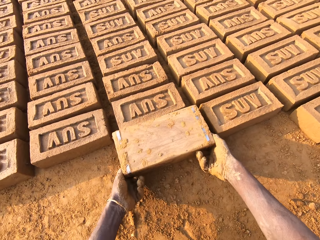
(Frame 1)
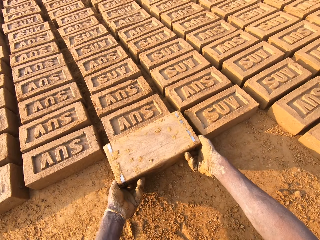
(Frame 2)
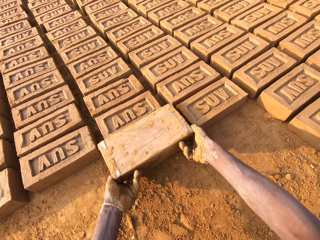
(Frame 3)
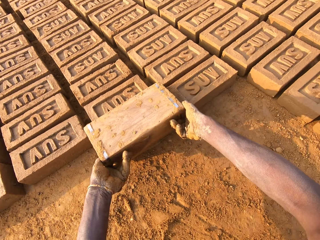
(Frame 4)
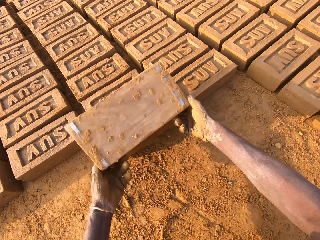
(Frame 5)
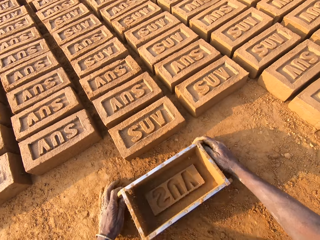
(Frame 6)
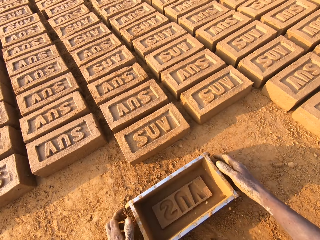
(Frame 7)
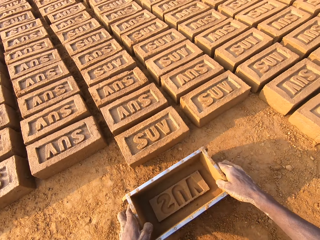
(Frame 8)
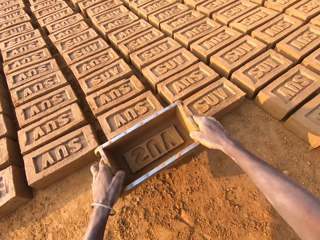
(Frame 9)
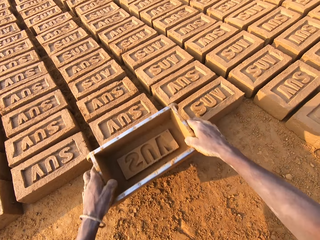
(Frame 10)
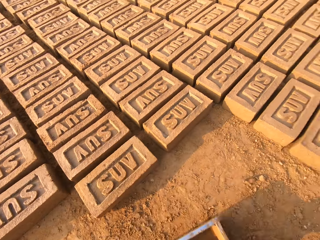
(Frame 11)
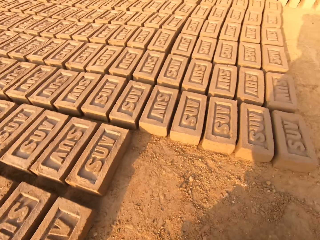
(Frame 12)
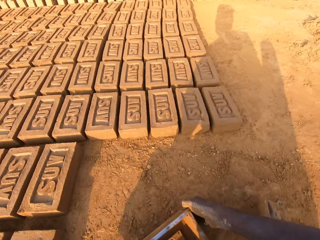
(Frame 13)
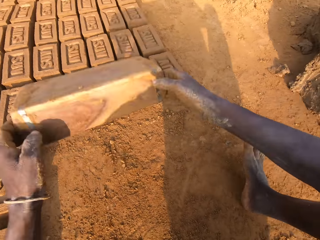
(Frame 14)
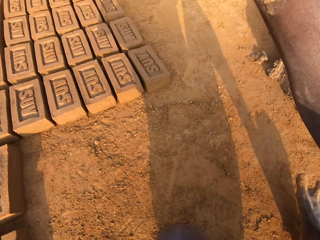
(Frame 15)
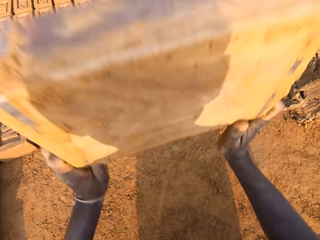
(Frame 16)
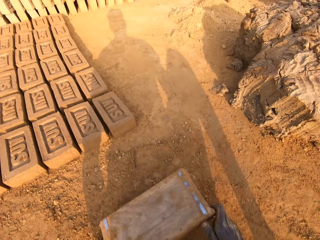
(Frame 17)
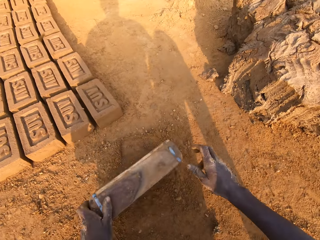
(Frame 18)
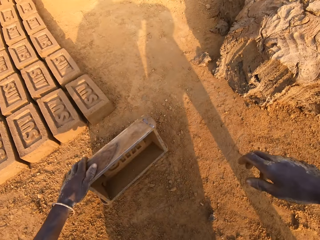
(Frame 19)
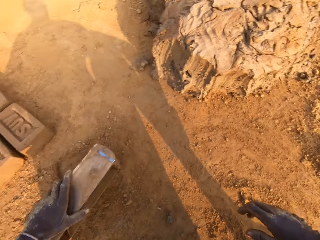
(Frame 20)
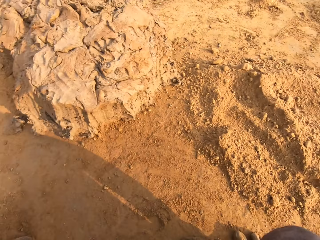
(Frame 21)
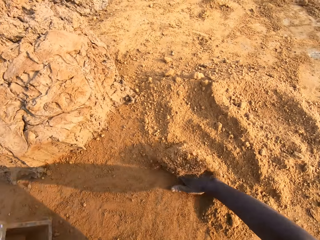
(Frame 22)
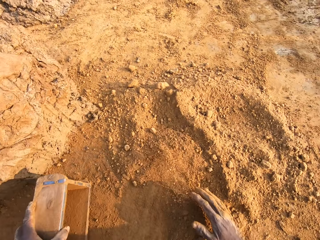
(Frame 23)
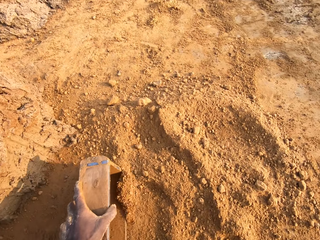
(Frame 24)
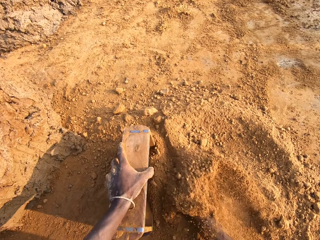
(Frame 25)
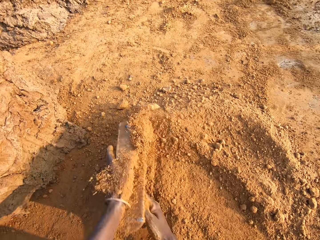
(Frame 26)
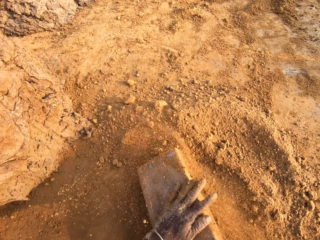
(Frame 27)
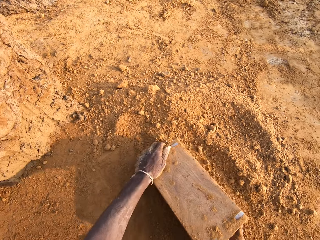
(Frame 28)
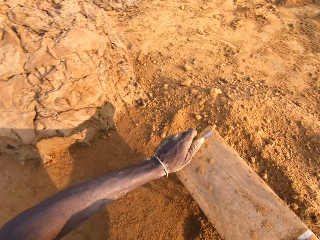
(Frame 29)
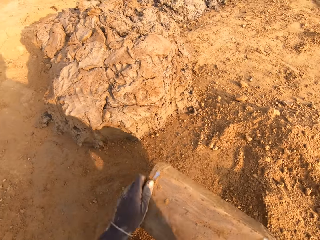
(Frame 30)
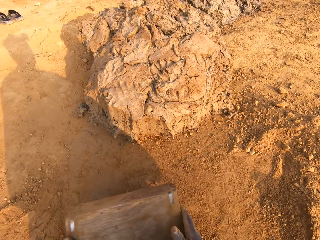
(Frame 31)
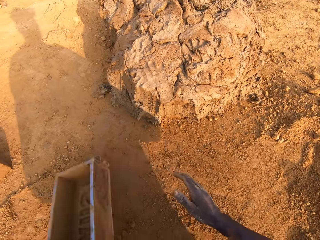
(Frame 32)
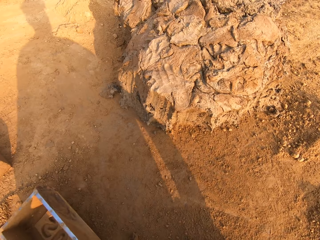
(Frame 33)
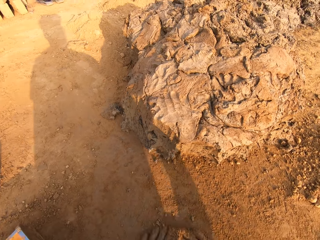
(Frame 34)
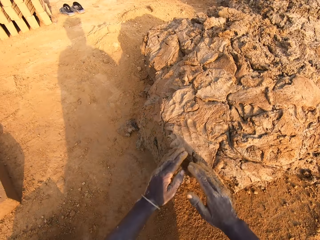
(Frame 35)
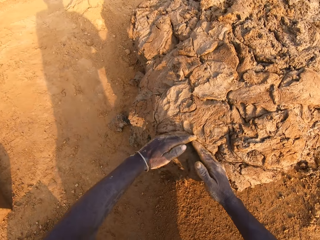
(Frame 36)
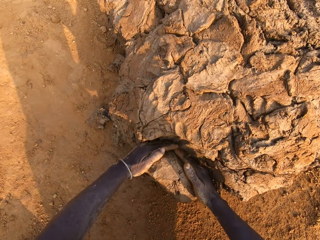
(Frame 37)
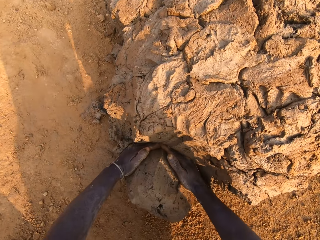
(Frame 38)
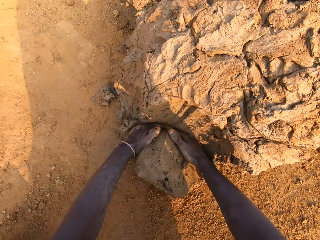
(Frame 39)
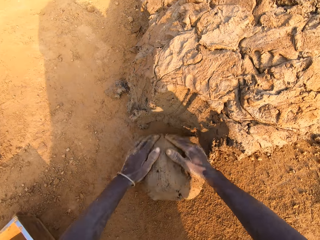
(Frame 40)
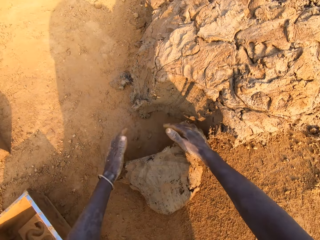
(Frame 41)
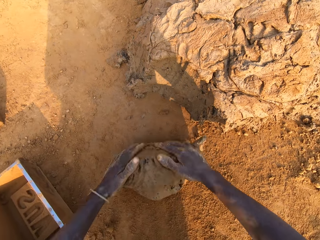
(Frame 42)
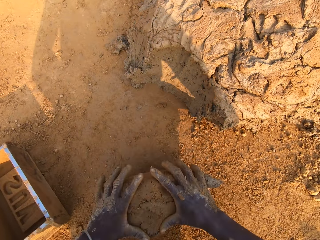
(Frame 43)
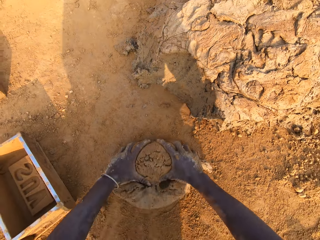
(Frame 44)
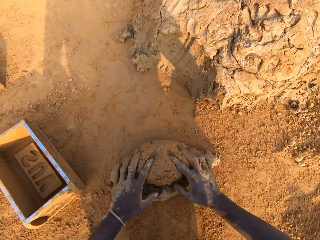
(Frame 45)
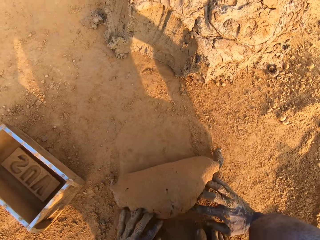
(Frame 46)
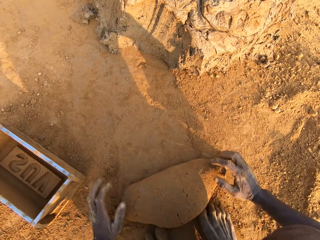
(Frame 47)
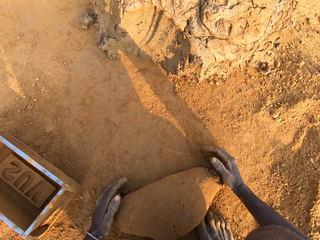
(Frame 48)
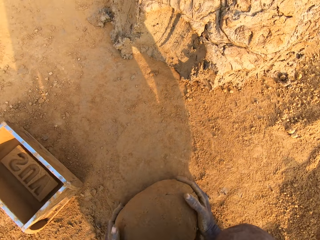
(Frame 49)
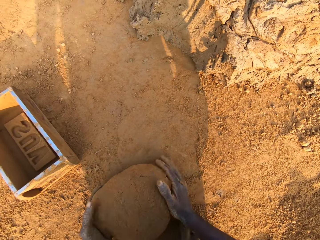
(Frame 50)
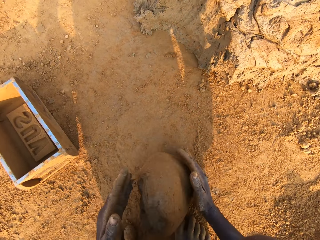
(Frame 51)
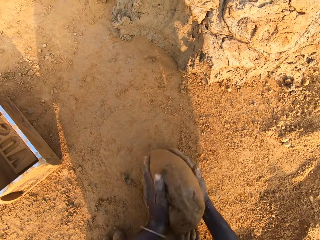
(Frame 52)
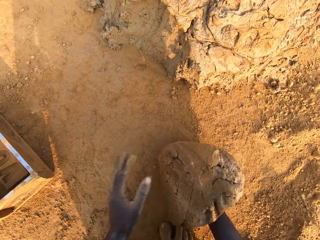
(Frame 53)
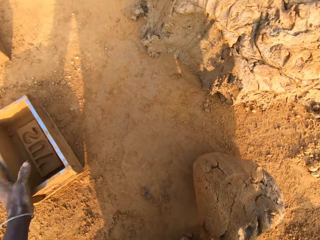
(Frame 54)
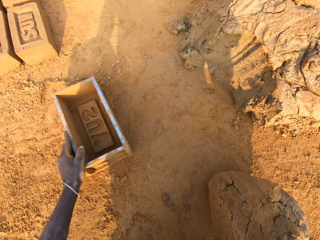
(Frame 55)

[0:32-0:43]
The camera wearer pours clay mix from the brick mould on the ground. He removes the moulded clay from the wooden brick mould. He presses the clay mix with the brick mould. He hits the wooden brick mould on the ground. He puts sand into the brick mould with his right hand. He cuts out a portion of clay mix with both hands. He scoops clay with his hands. He molds the portion of clay mix with both hands. He kneads the clay.

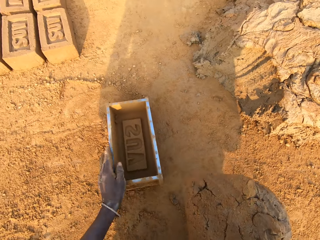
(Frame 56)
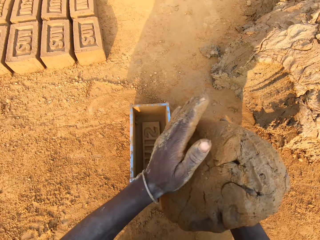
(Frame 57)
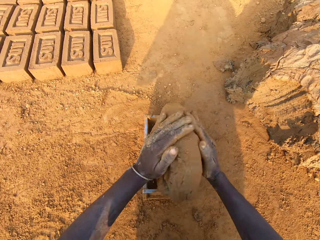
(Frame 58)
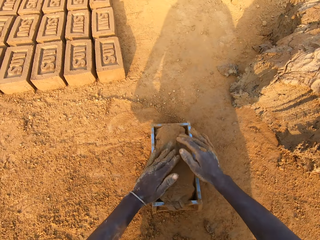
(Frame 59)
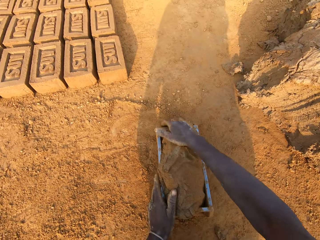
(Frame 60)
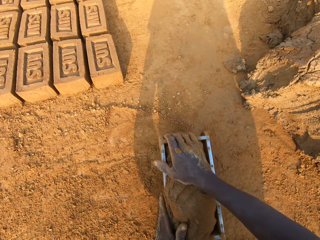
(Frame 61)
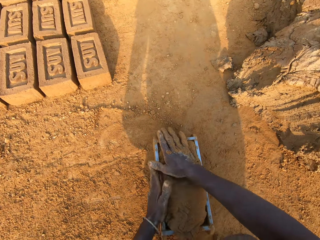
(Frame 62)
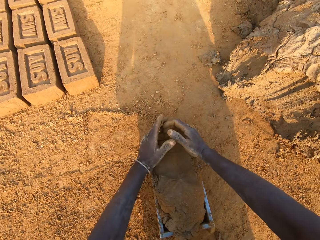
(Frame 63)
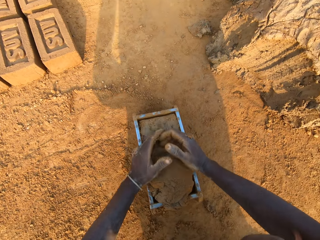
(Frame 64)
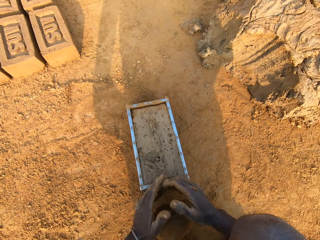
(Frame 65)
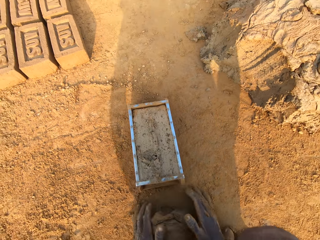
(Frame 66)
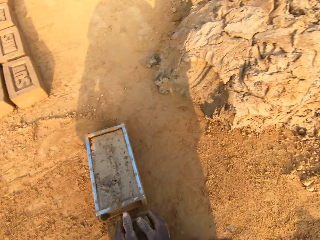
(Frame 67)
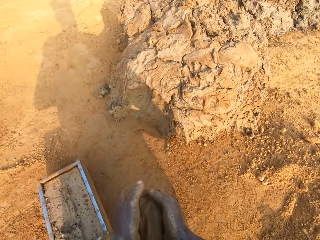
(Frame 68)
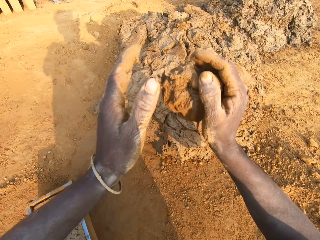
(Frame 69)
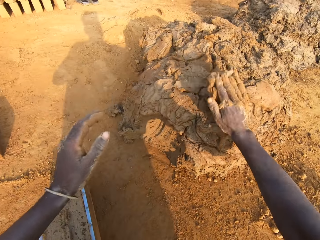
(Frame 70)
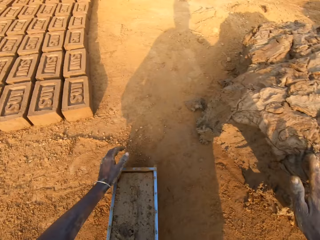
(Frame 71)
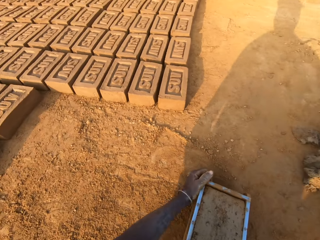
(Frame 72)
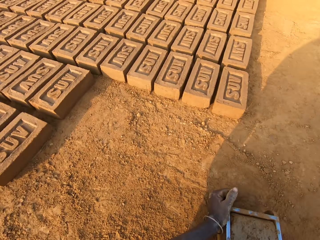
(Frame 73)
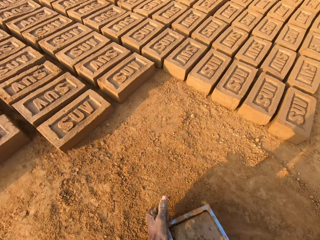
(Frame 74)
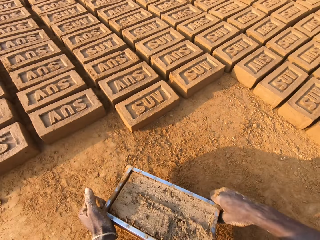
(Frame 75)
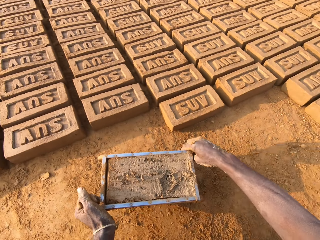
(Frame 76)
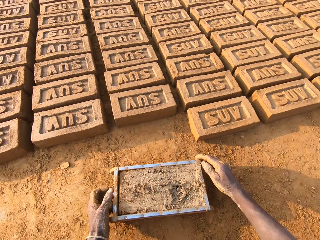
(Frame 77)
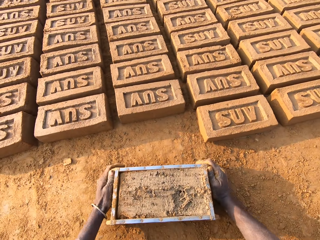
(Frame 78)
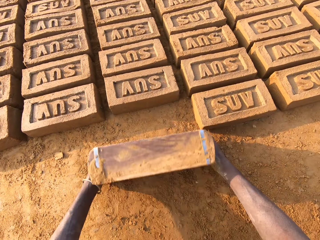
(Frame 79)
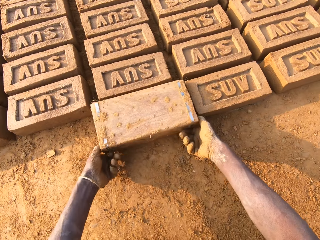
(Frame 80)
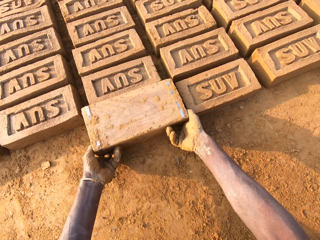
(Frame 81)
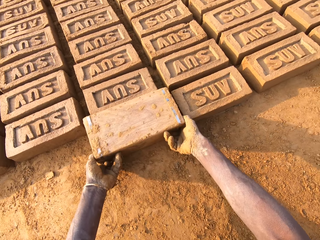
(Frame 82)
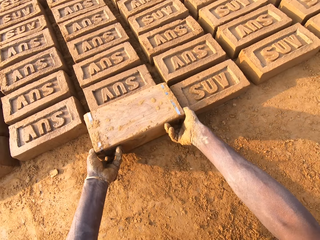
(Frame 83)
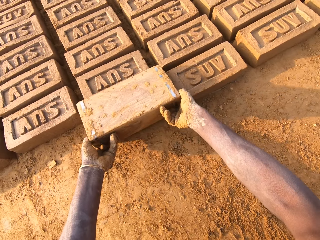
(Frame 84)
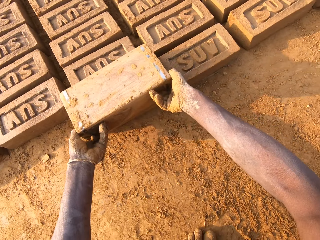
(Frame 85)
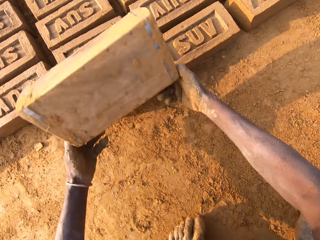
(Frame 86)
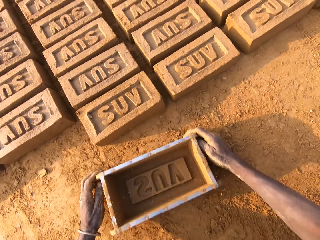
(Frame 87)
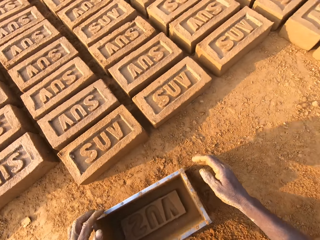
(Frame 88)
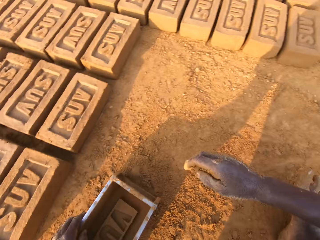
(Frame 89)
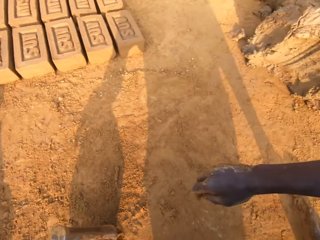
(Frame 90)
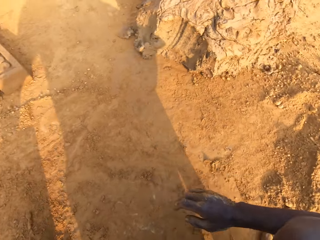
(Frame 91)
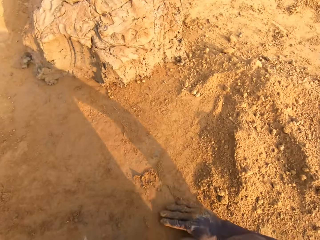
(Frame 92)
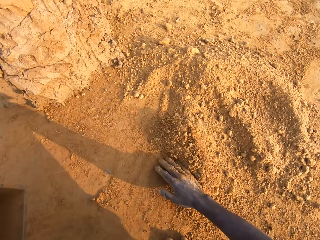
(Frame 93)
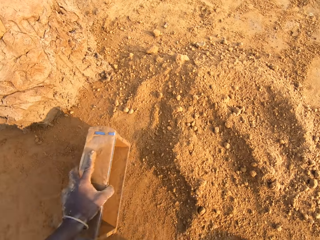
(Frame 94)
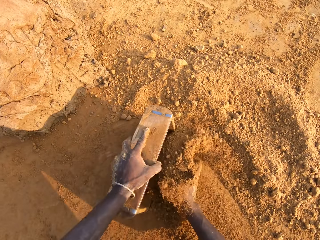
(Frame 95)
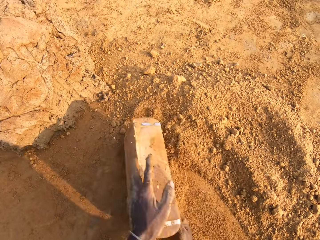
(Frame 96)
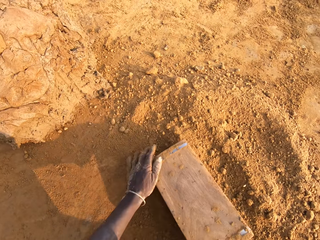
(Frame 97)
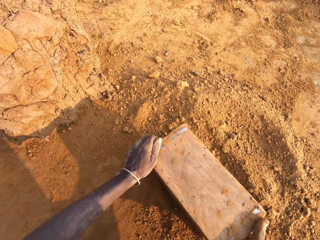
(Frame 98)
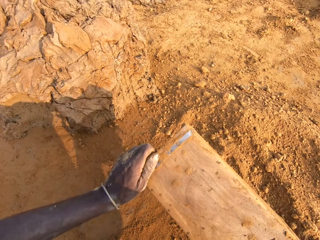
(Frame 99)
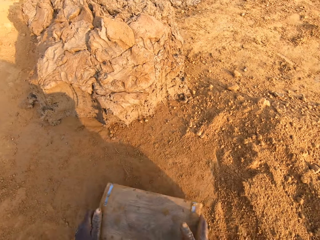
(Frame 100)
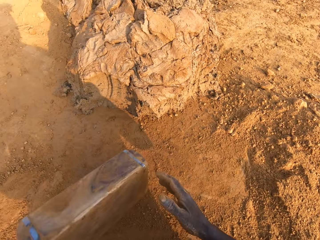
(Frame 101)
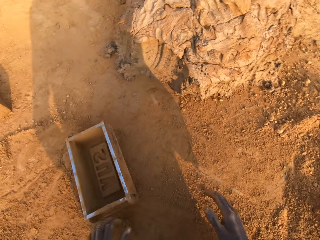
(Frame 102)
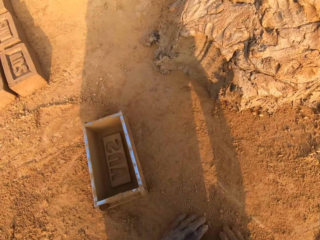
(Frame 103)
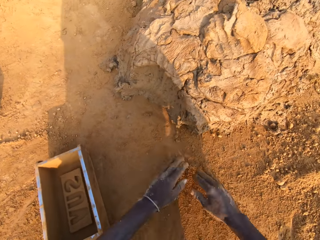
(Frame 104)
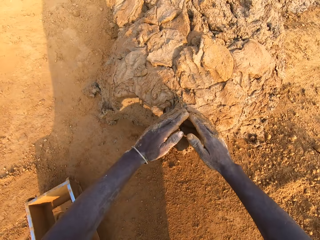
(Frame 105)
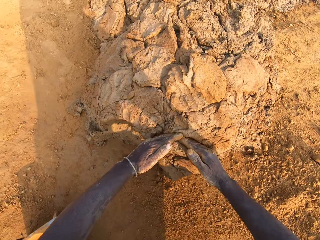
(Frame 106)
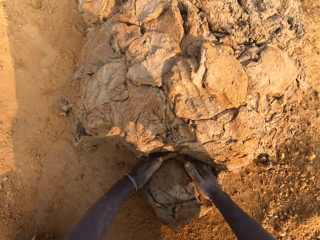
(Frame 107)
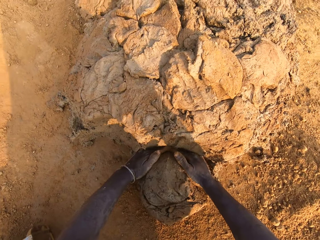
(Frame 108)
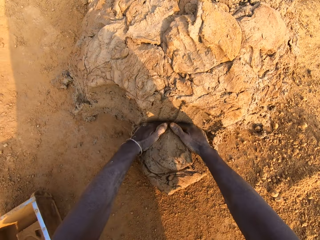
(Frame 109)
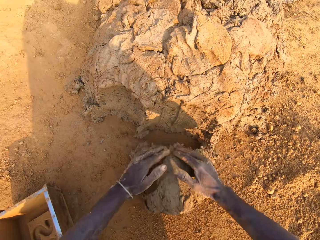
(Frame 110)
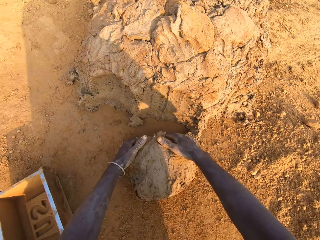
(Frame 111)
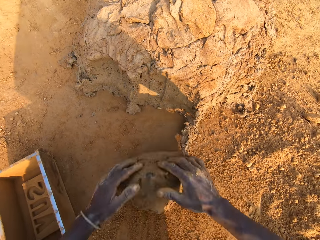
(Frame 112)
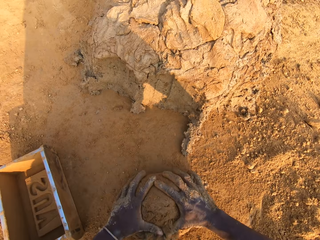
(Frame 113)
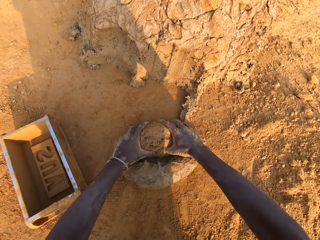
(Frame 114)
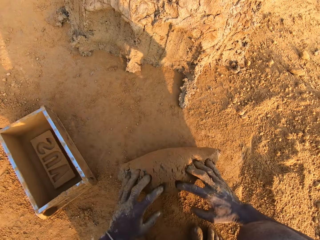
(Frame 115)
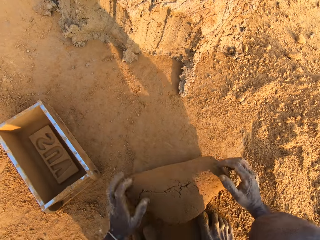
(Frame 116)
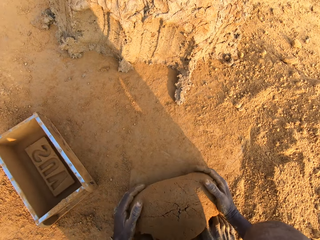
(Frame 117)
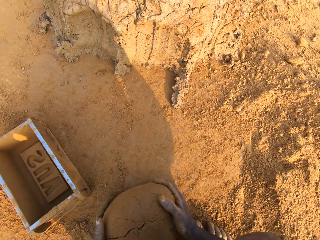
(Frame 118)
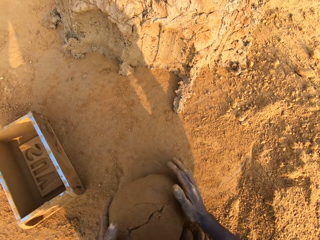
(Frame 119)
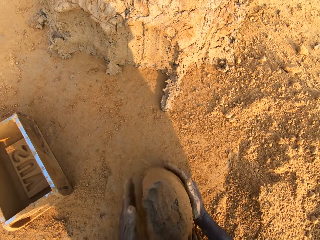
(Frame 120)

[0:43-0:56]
The camera wearer puts the clay in the wooden brick mould. He cuts out excess clay mix from the brick mould with both hands. He throws the portion of clay mix on the floor with his right hand, on the heap of clay. He pours clay mix from the brick mould on the ground. He removes the moulded clay from the wooden brick mould. He puts sand into the brick mould with his right hand. He carries the brick mould with both hands and drops the brick mould on the ground. He cuts out a portion of clay mix with both hands. He scoops clay with his hands. He molds the portion of clay mix with both hands. He kneads the clay.
